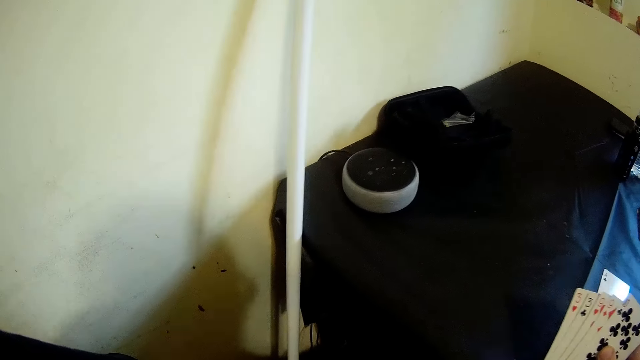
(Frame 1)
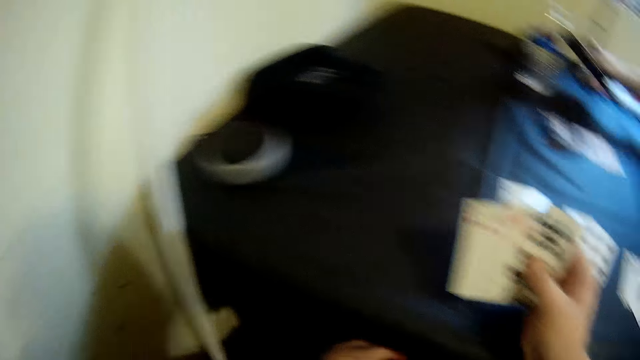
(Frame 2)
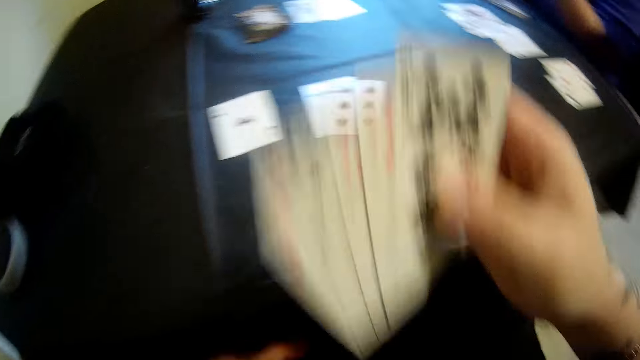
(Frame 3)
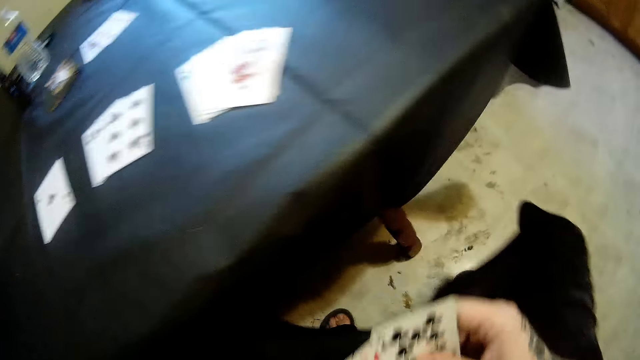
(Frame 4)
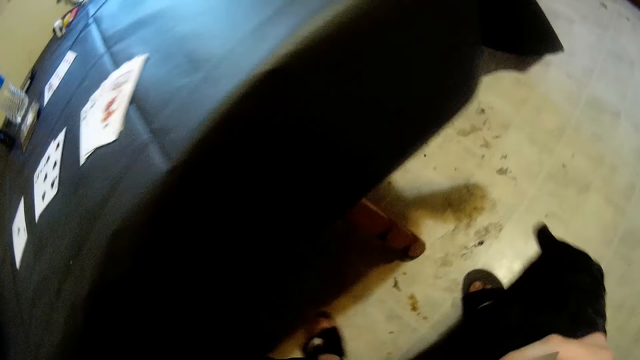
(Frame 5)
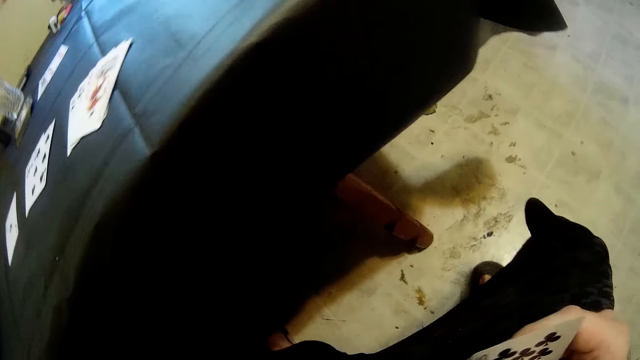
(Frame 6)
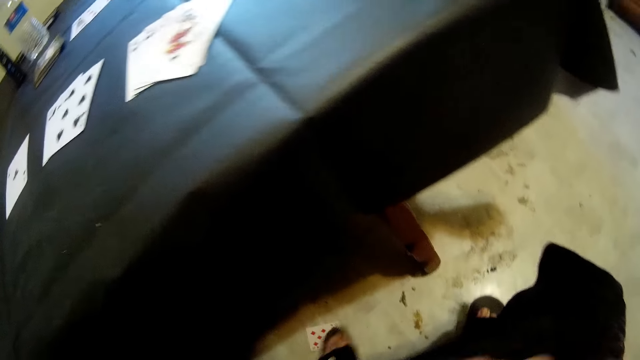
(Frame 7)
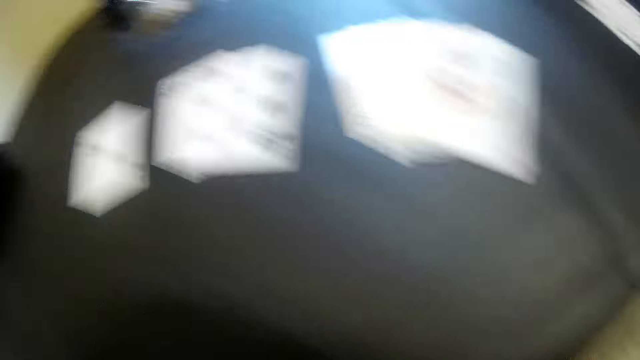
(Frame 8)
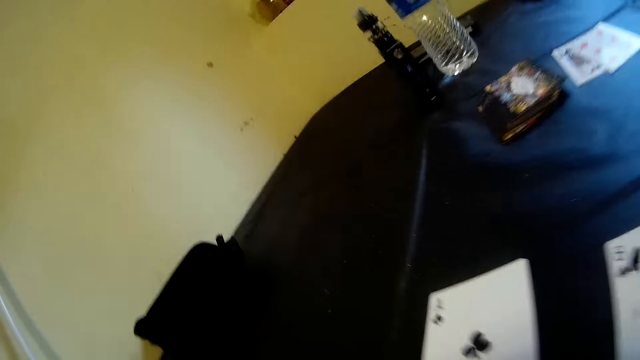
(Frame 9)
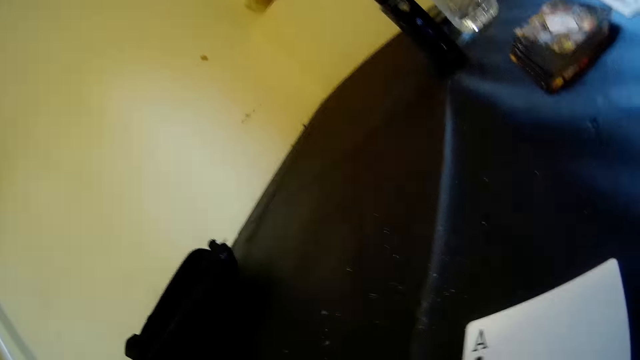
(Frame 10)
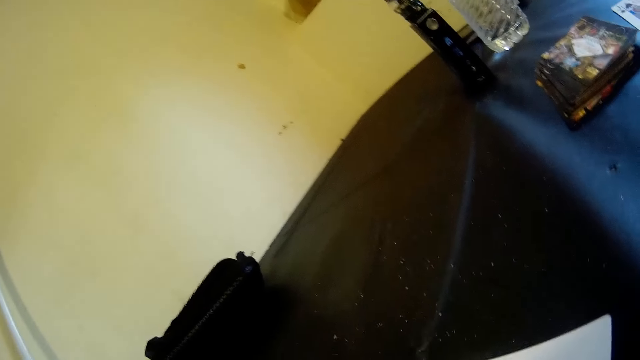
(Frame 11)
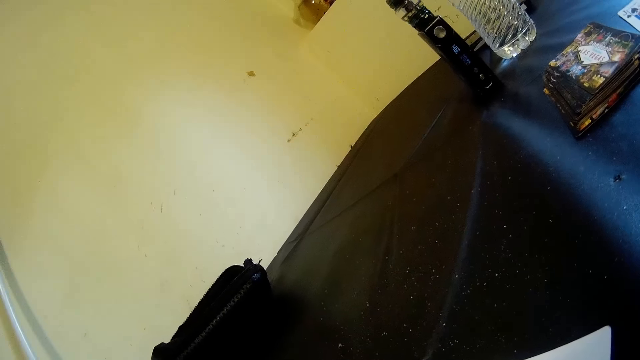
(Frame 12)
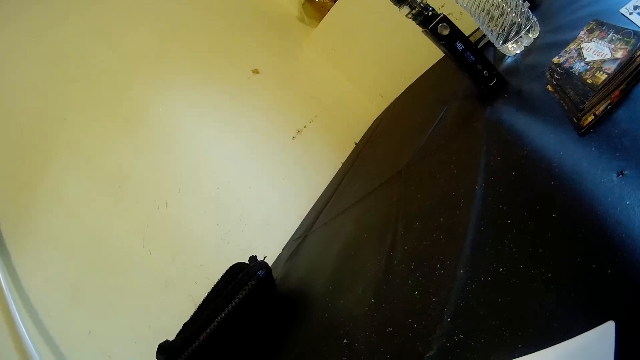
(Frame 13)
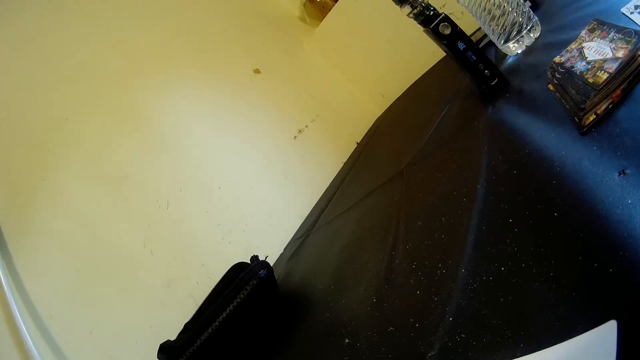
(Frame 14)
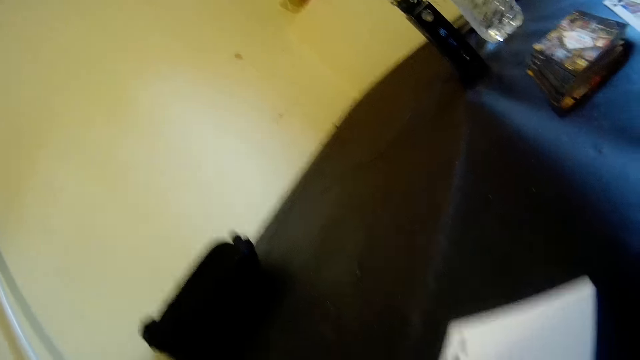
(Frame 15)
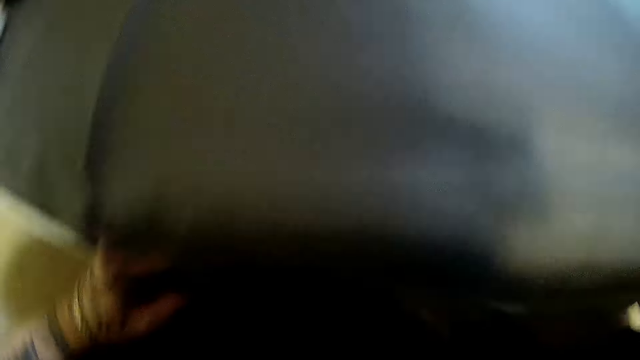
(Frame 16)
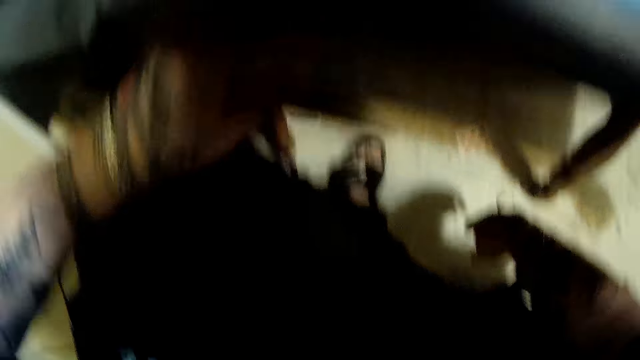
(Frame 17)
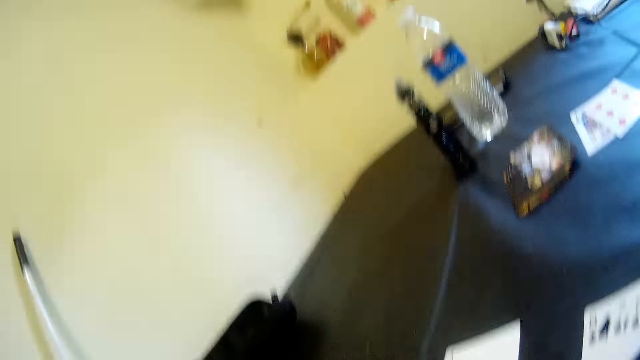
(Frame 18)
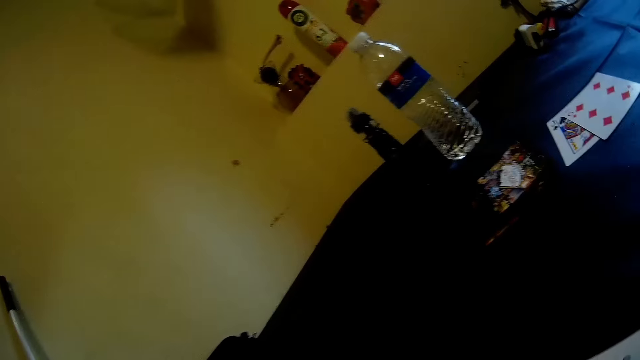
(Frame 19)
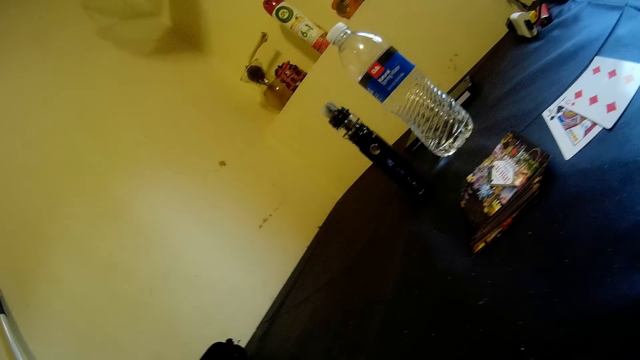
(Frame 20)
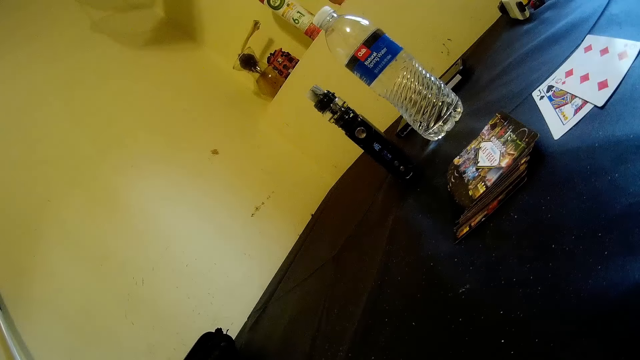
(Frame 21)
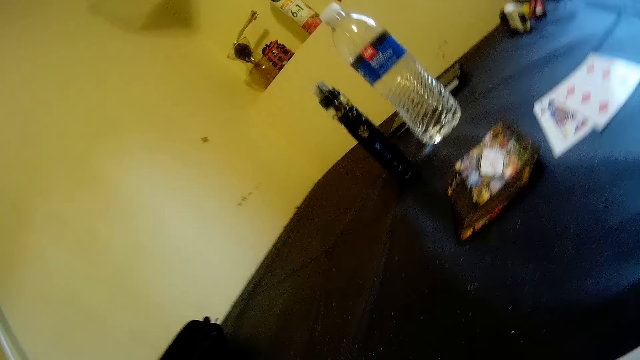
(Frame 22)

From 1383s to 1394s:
The camera wearer looks down.

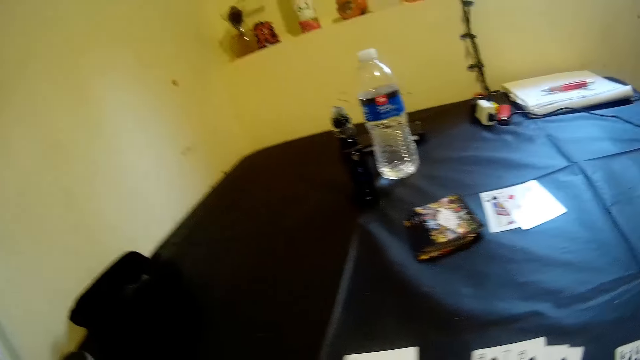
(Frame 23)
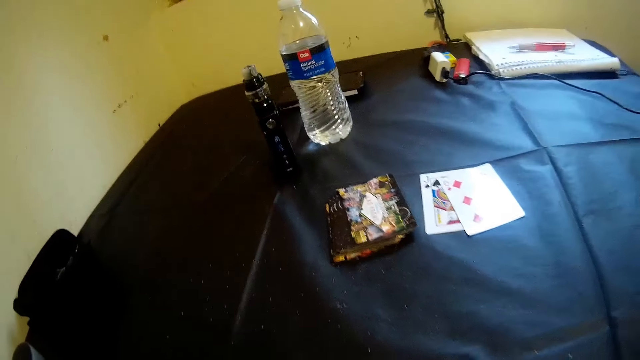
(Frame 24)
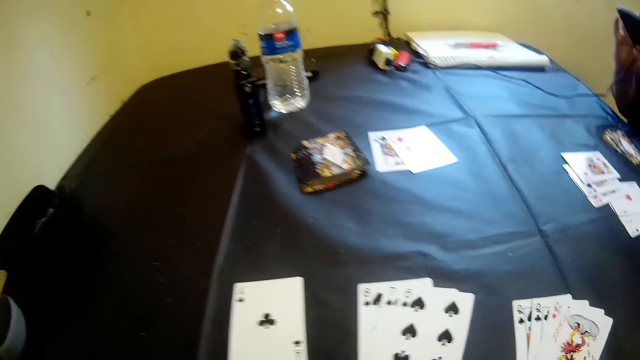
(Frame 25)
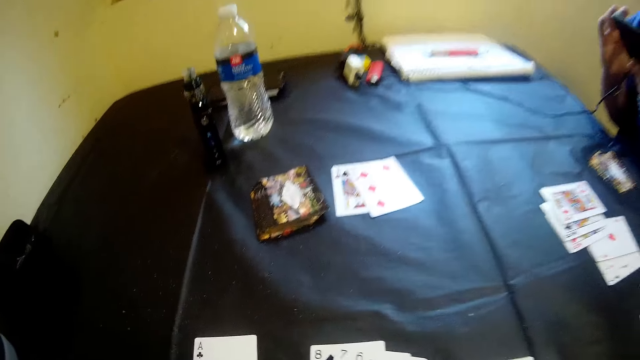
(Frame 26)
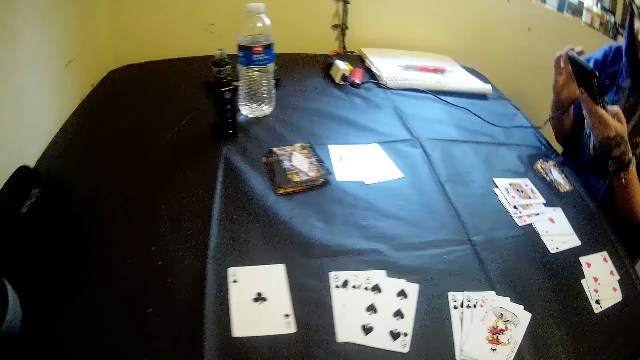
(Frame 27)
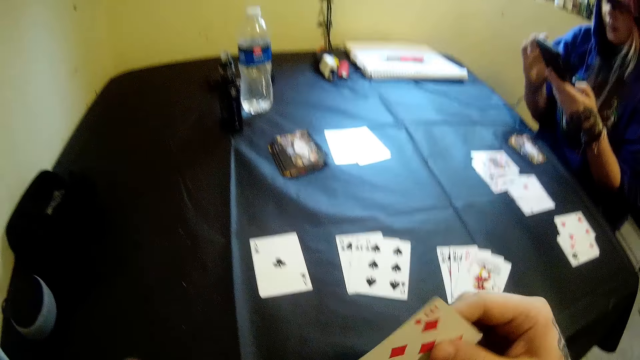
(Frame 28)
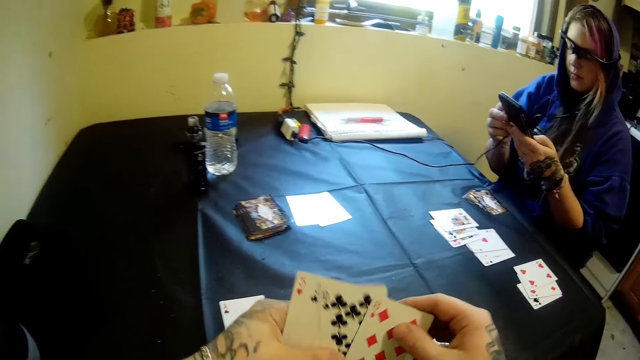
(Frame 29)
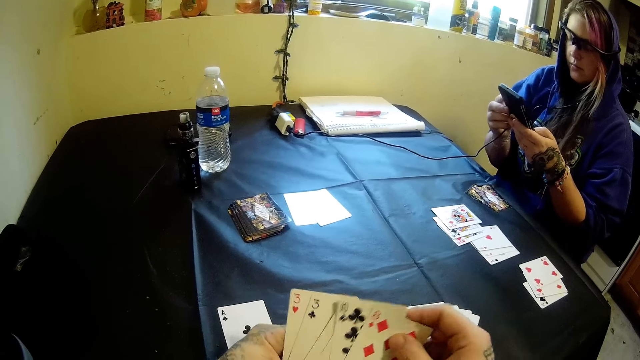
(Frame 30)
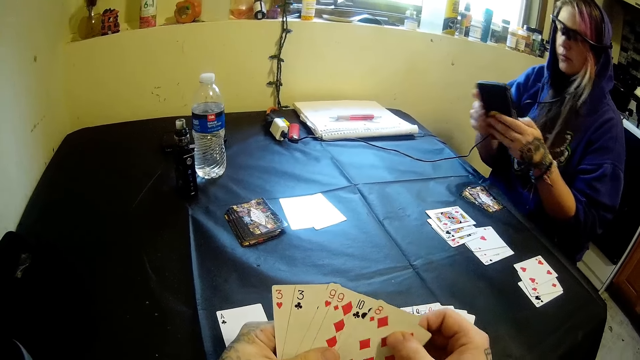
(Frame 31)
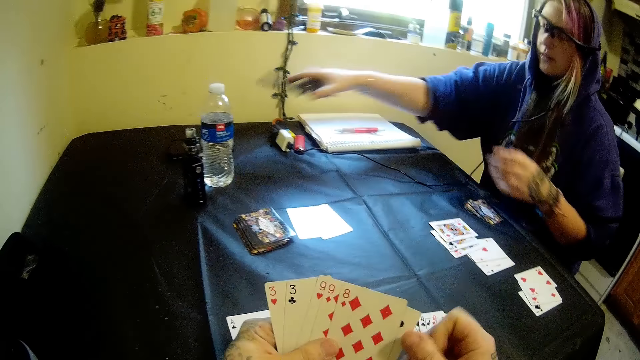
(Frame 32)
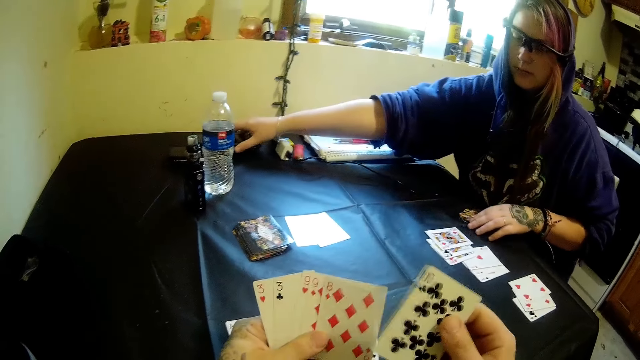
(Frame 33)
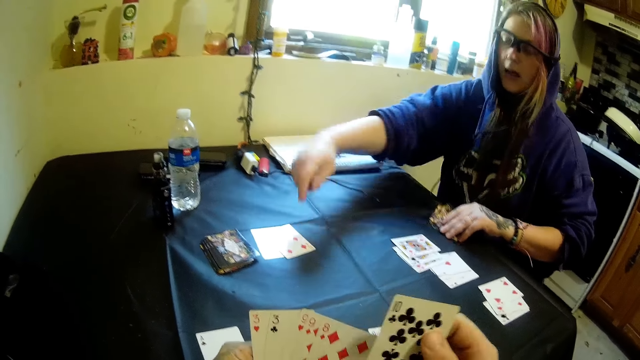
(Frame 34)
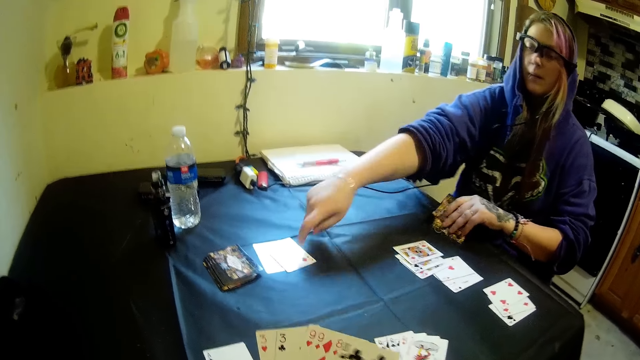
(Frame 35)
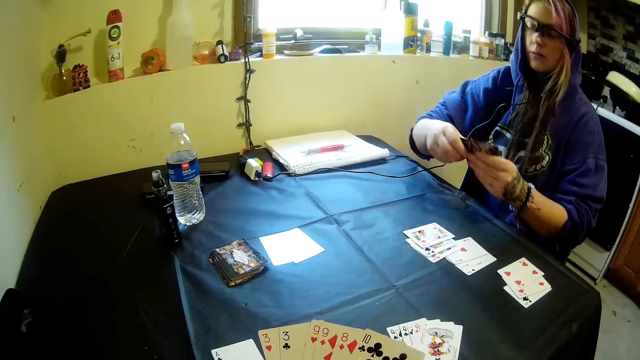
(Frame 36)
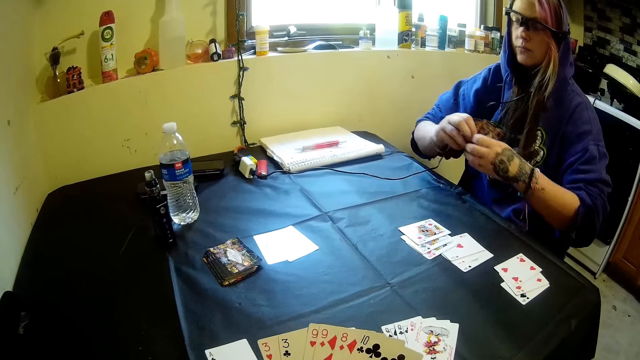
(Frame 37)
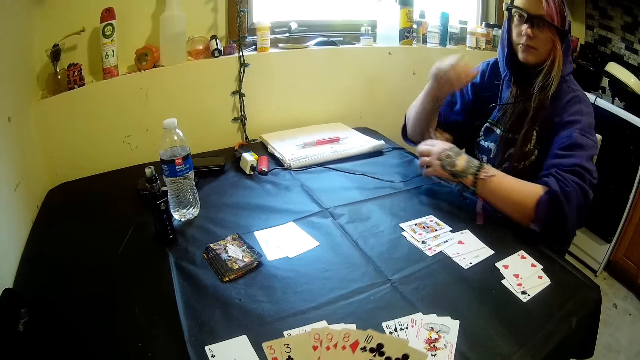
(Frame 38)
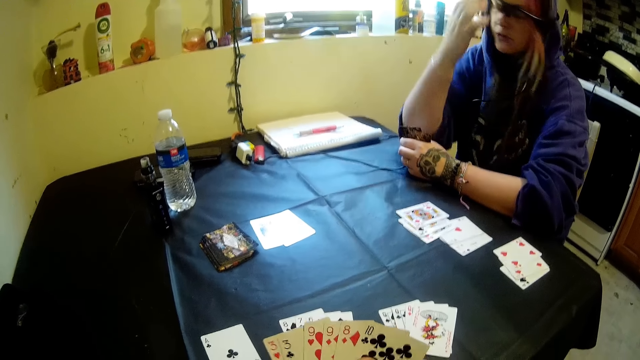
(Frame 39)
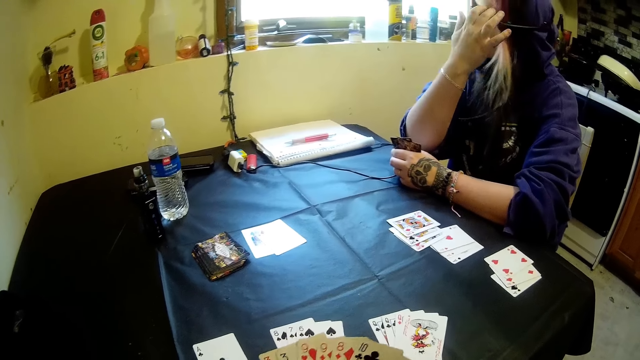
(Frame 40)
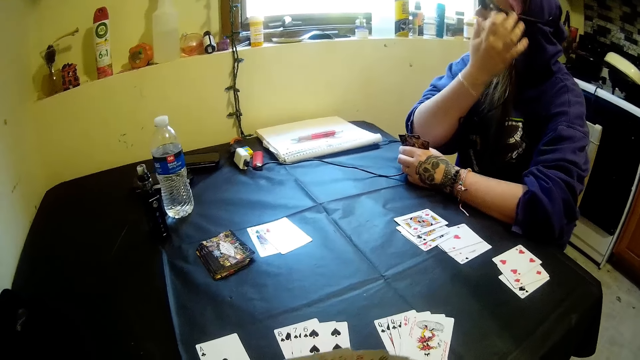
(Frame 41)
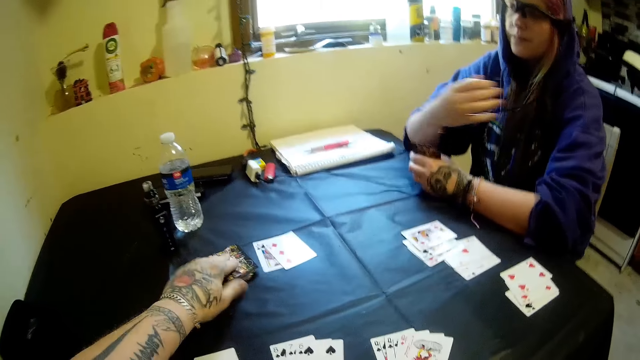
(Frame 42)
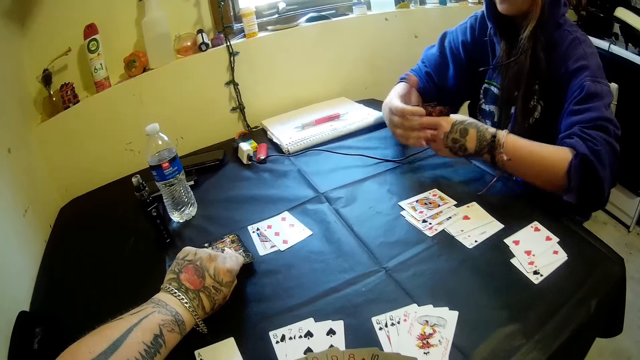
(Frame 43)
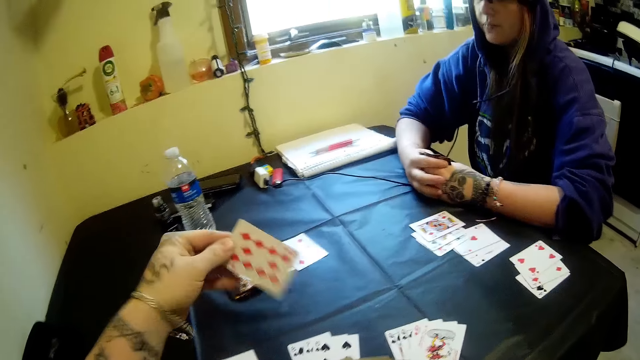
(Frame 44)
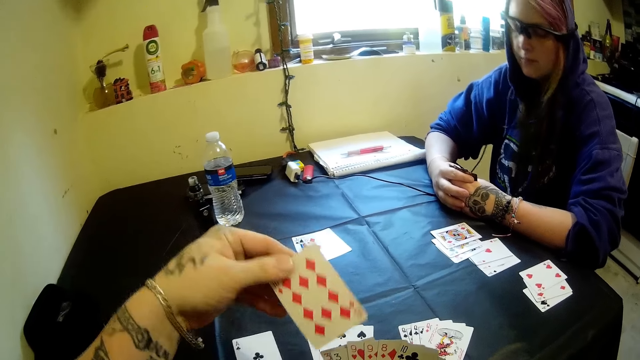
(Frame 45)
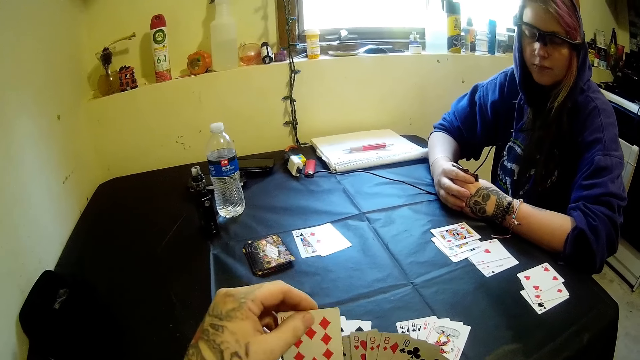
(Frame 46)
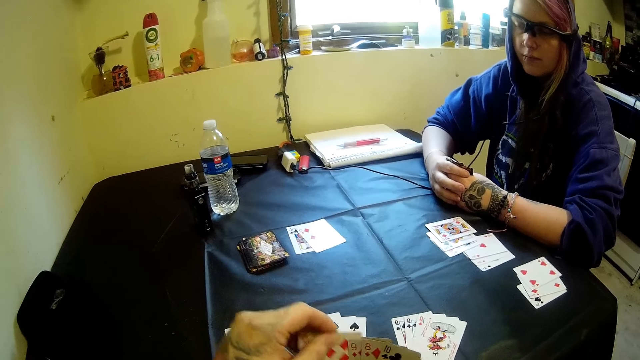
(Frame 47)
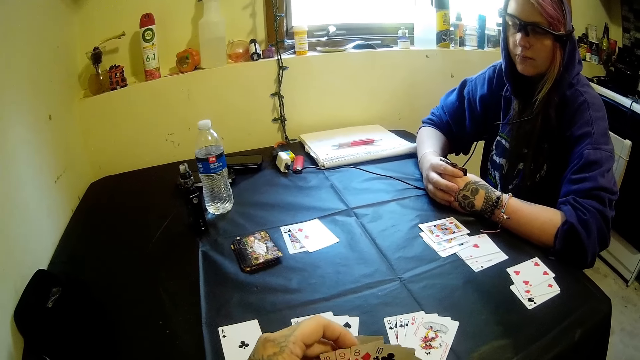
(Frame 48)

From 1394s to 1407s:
The camera wearer moves cards in his hands. He rearranges the cards. The woman drops the phone on the table with her right hand. The camera wearer picks another card from the stack of cards on the table with his left hand. He looks at the card.
